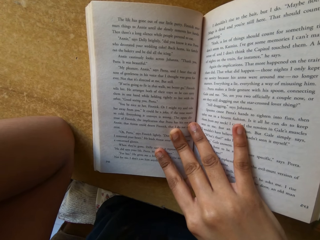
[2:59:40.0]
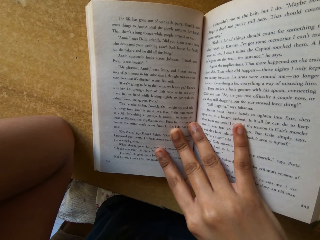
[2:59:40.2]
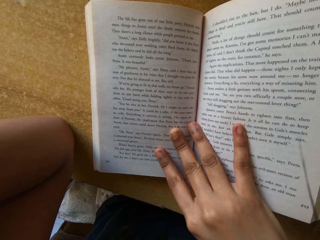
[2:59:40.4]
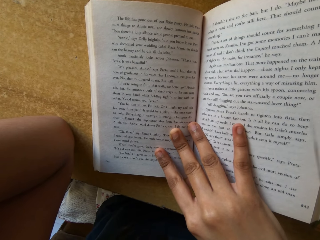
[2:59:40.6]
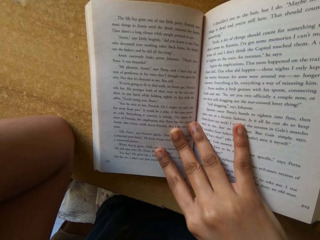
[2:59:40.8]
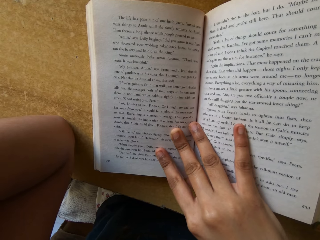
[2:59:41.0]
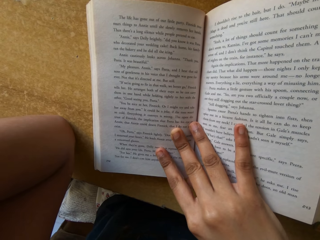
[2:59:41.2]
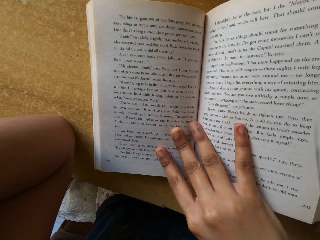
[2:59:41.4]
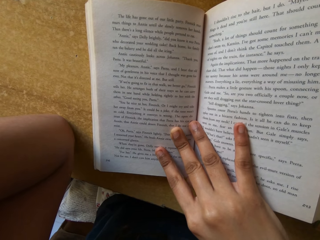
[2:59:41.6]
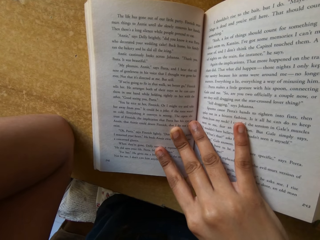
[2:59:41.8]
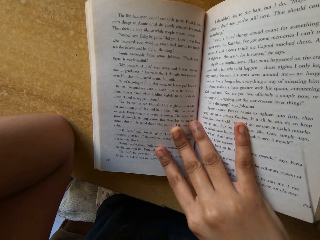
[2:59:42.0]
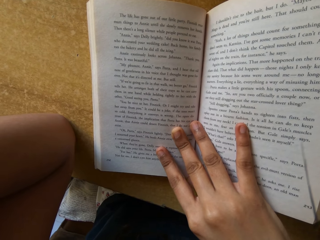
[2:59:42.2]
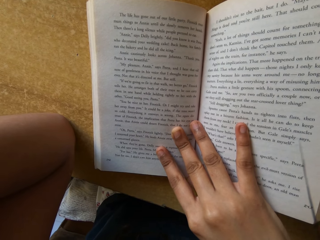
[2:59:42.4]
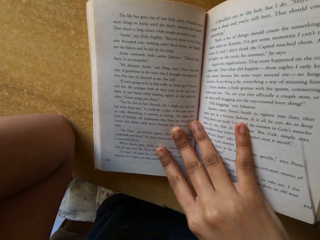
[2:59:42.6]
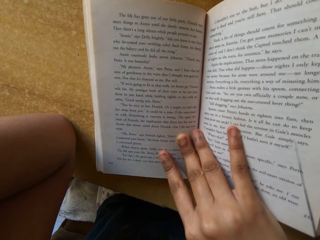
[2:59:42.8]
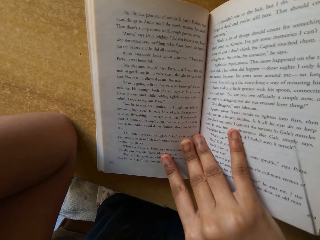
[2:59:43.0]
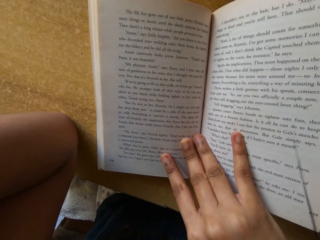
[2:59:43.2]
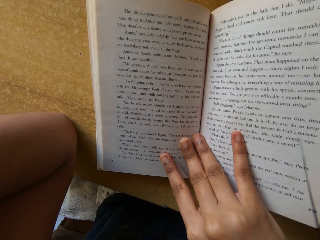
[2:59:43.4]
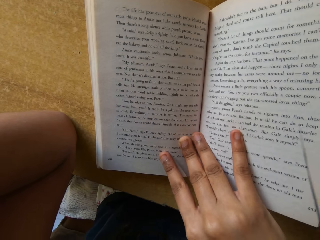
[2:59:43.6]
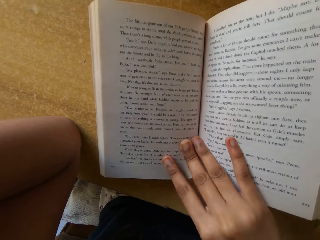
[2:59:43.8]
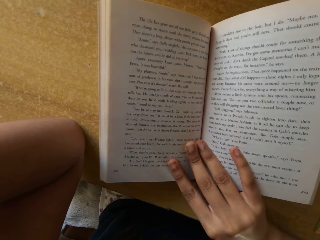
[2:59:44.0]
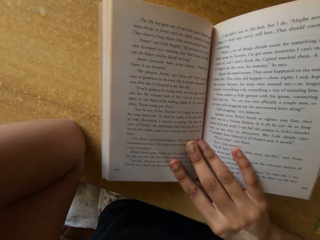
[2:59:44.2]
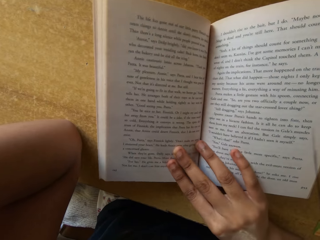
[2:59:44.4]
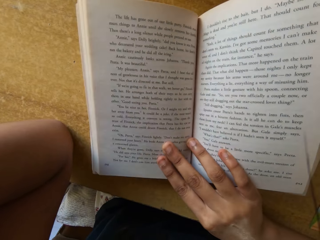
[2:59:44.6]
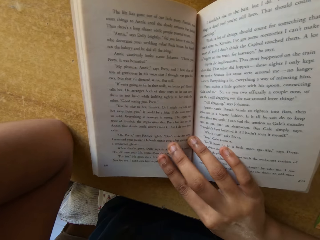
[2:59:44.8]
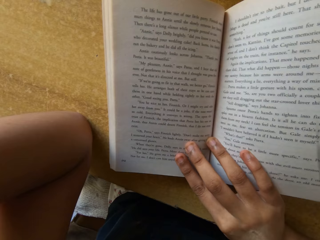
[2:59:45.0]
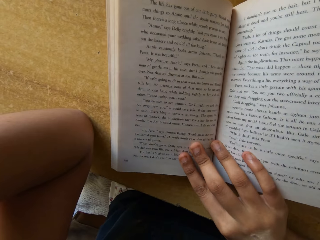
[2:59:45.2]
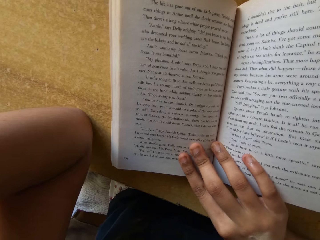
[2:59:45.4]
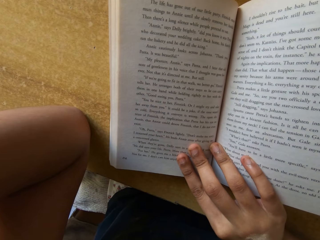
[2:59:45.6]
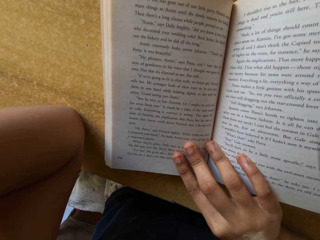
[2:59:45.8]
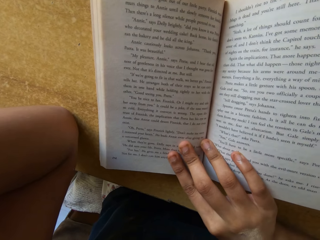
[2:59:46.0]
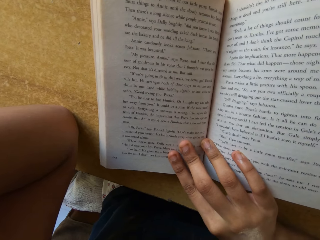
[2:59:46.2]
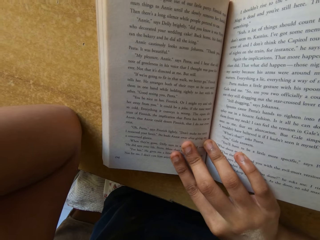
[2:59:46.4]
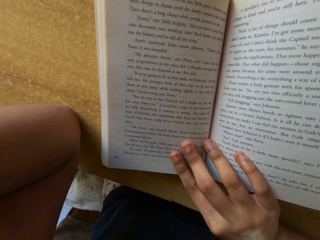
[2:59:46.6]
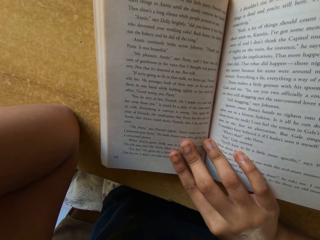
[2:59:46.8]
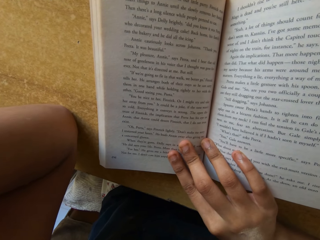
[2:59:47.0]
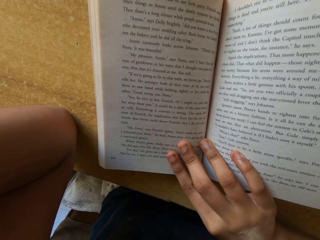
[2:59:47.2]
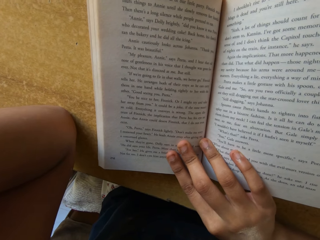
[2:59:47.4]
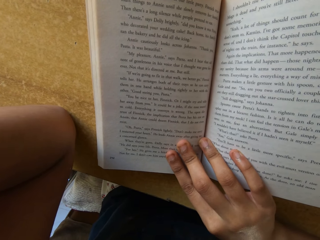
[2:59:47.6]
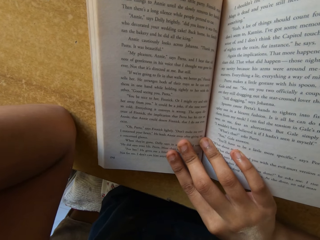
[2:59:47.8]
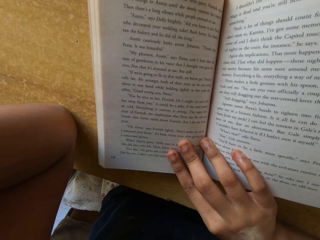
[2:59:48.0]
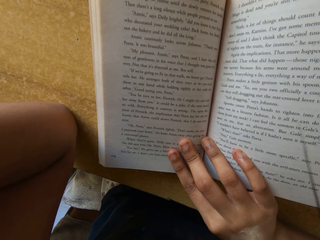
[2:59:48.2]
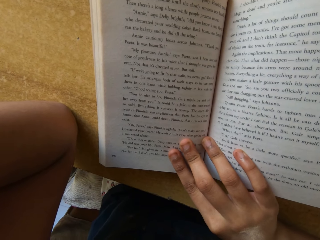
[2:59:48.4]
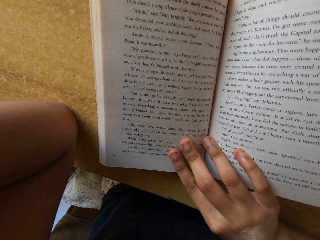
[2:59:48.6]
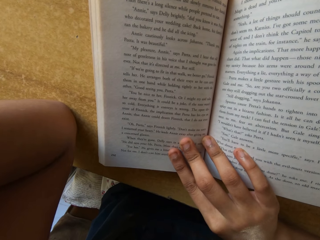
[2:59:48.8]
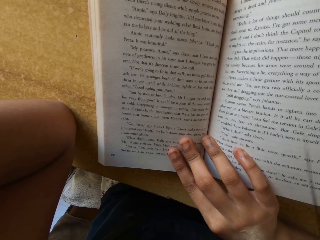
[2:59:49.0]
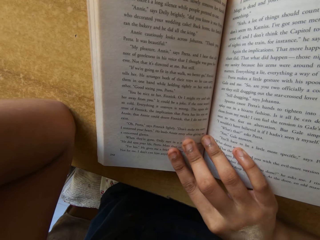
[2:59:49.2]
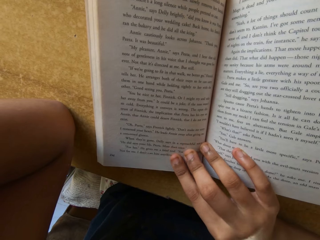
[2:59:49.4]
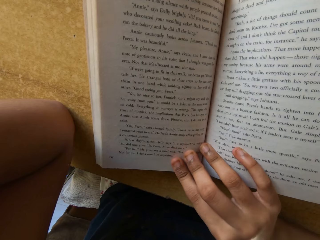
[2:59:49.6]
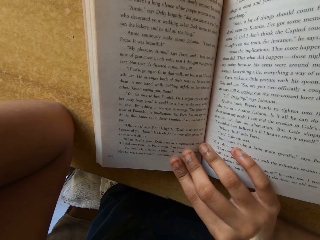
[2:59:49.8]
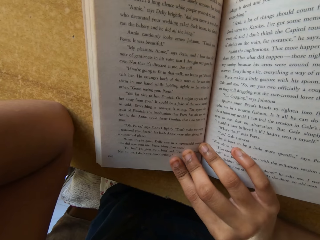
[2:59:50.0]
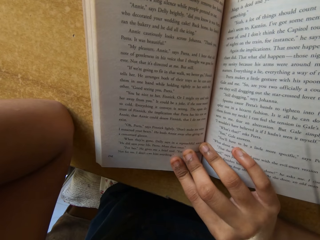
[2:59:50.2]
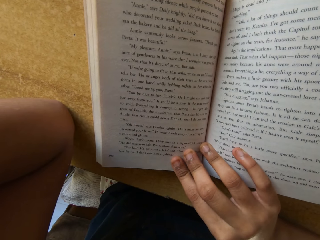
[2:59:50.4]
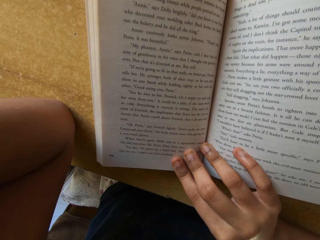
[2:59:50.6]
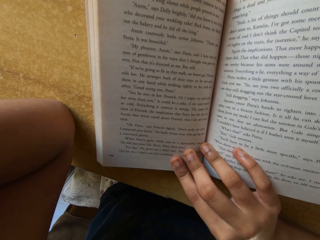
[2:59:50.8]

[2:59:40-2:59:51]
The camera wearer moves their hand. They read a book.

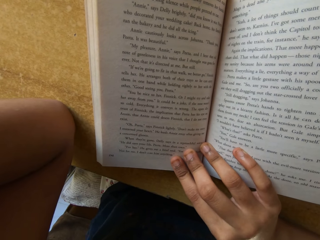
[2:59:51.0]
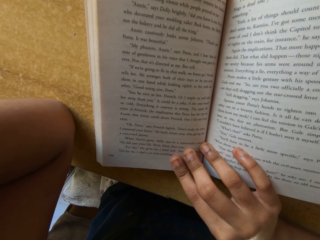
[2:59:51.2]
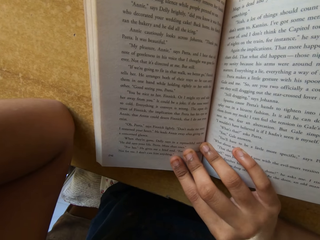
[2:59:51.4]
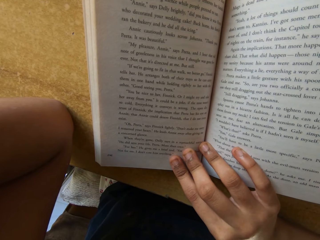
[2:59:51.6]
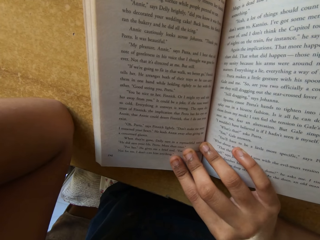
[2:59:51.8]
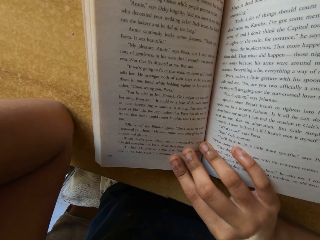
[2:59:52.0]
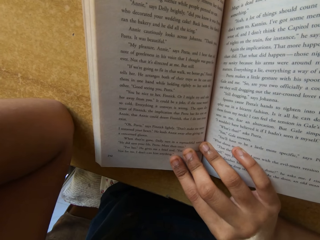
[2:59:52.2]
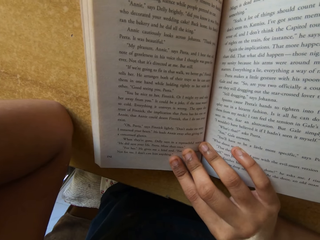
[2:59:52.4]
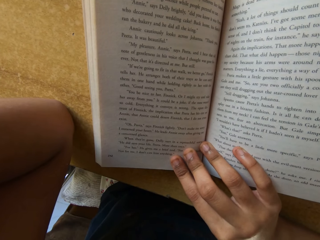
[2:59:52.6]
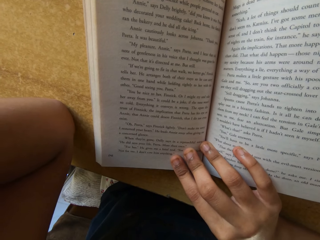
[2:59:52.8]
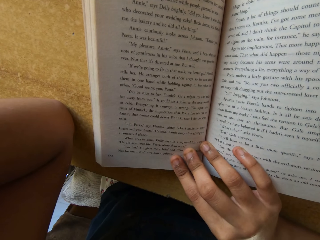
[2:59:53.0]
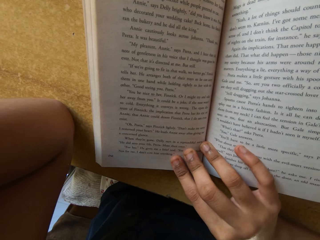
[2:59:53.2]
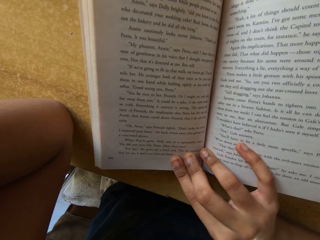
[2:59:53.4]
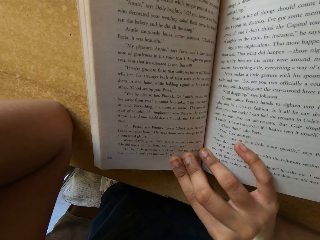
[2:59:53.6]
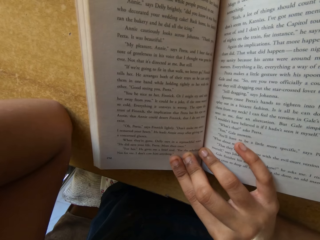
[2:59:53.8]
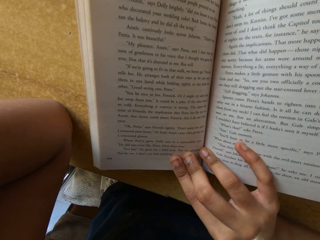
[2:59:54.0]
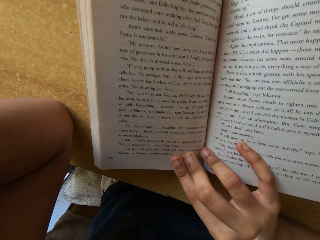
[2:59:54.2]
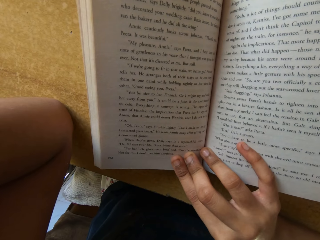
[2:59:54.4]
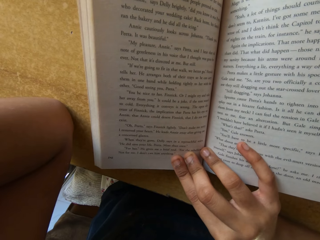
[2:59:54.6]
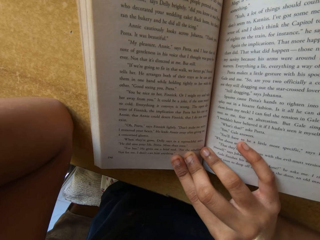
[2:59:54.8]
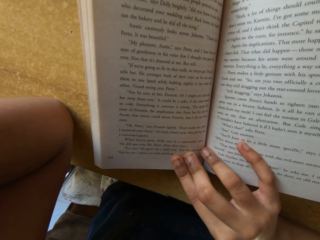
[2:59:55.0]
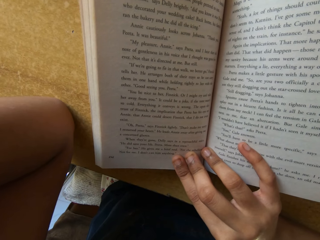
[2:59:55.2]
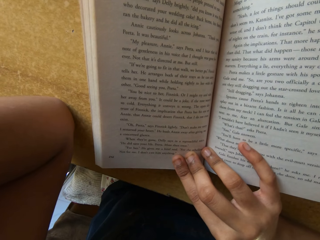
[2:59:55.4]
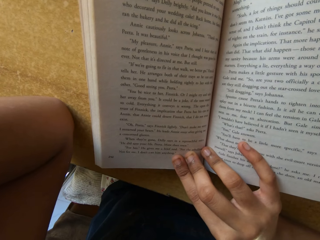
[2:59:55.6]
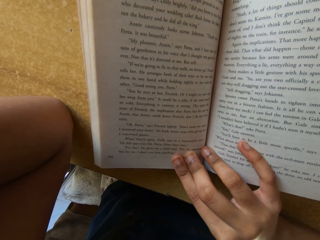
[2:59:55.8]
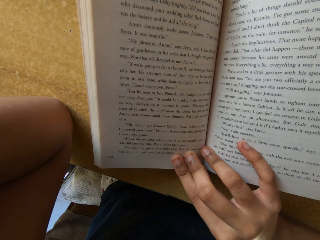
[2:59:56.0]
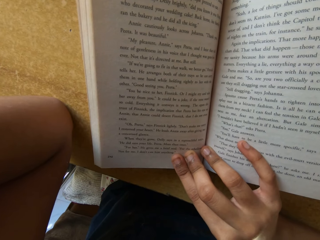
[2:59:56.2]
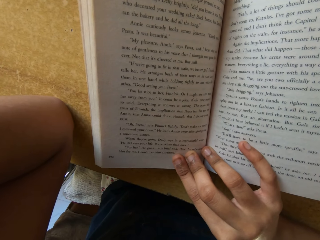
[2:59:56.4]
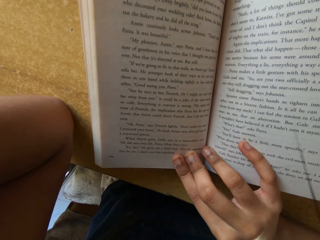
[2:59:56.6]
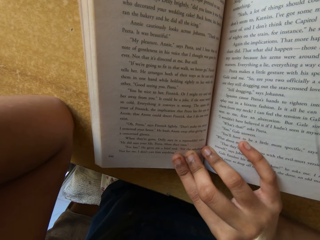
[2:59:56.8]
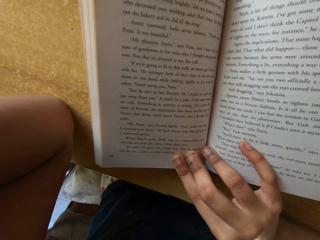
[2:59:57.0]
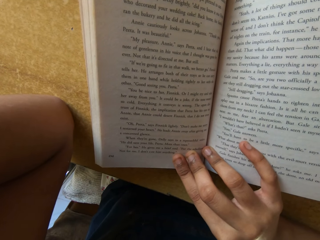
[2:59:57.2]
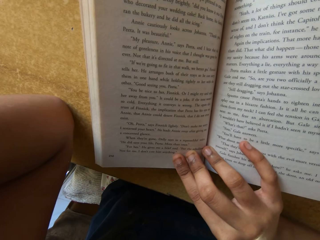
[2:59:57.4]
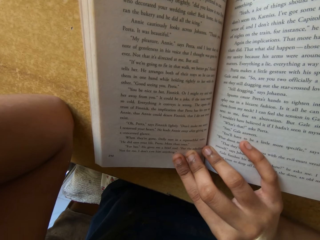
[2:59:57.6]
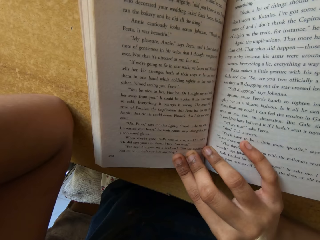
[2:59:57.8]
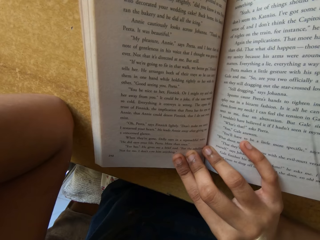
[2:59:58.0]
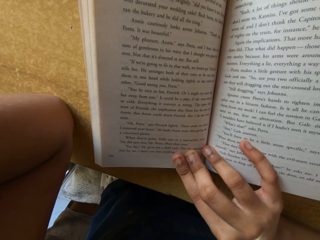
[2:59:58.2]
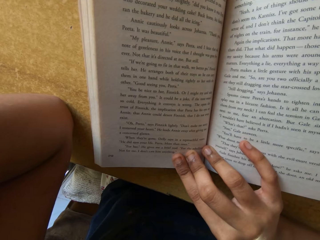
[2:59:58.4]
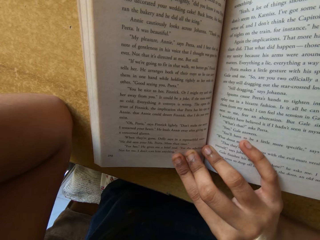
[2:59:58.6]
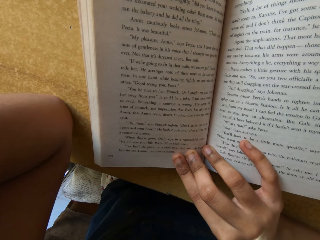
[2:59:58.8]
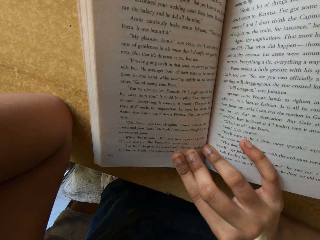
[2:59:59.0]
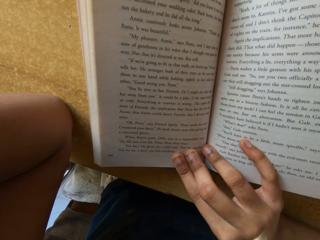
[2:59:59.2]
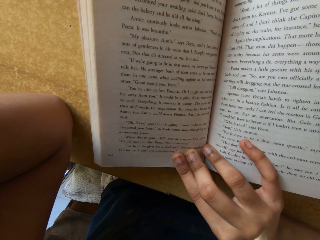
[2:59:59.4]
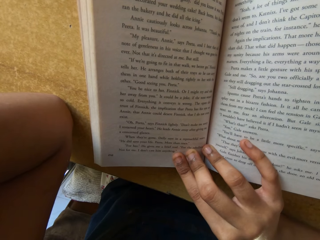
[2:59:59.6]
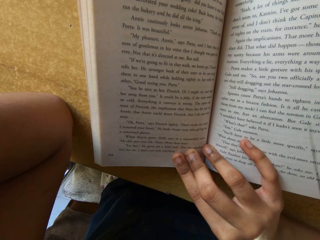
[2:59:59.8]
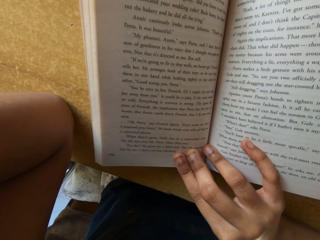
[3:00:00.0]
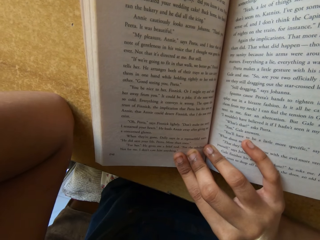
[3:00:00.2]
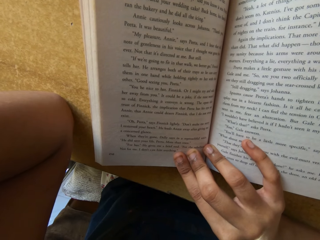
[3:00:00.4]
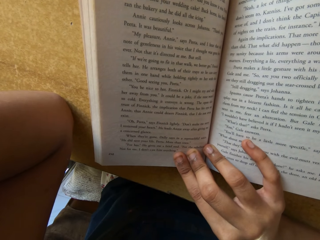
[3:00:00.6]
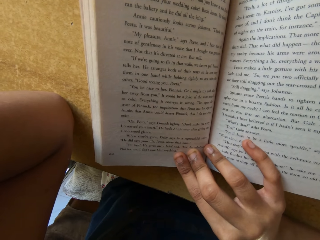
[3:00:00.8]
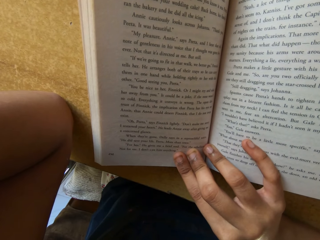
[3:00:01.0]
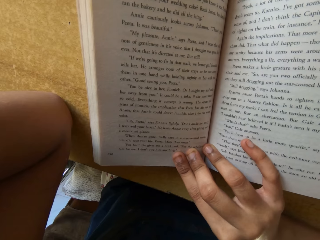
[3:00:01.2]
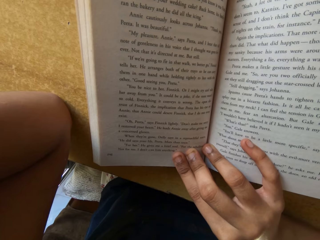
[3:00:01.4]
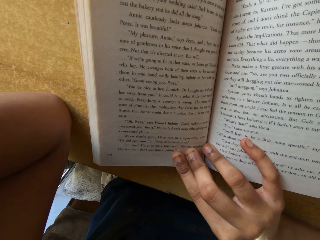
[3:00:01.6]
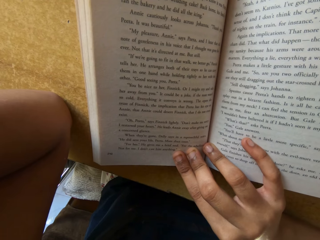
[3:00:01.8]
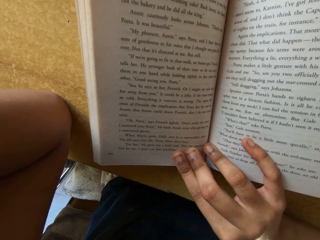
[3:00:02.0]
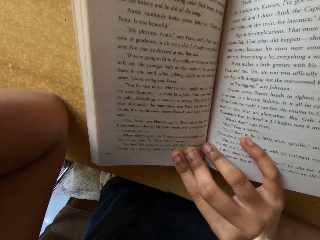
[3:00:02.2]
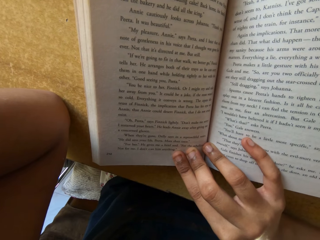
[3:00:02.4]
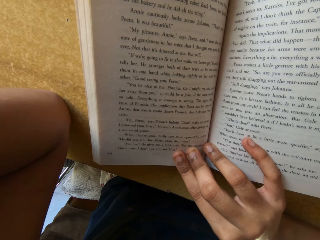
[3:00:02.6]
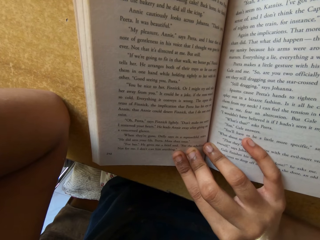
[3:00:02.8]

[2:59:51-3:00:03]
The camera wearer moves their hand. They read a book.
